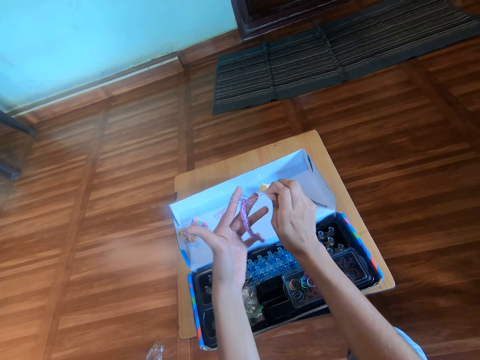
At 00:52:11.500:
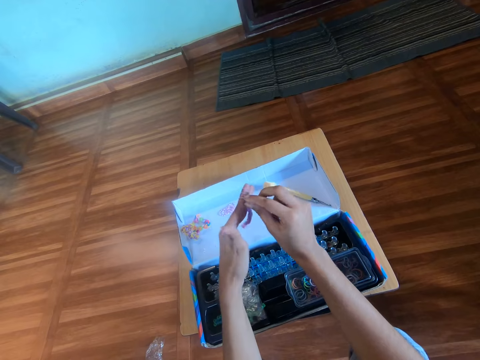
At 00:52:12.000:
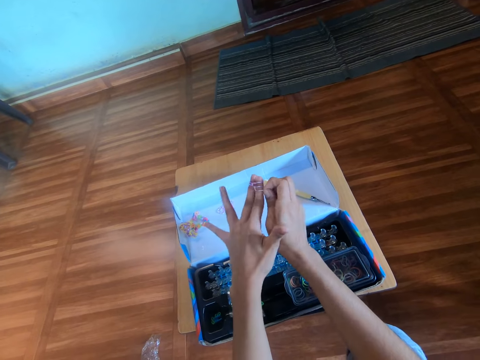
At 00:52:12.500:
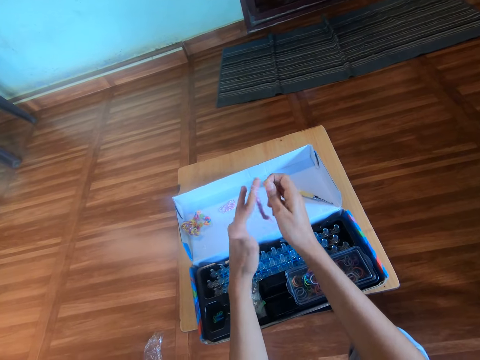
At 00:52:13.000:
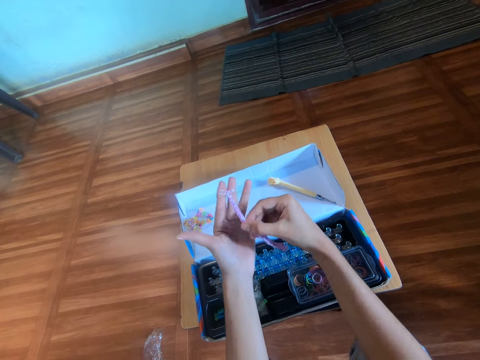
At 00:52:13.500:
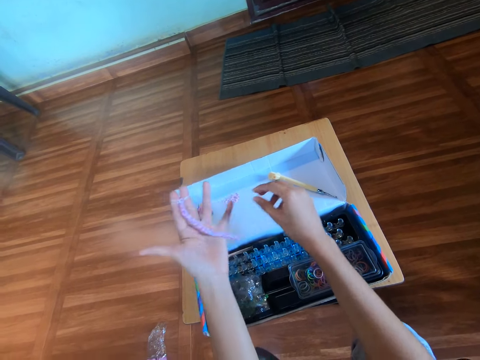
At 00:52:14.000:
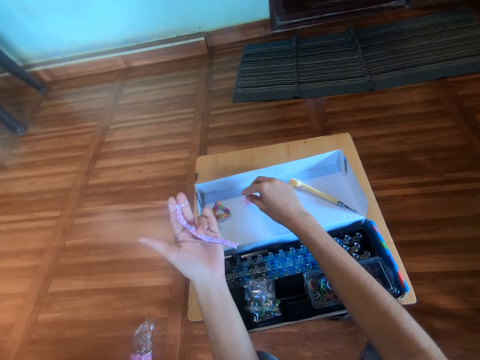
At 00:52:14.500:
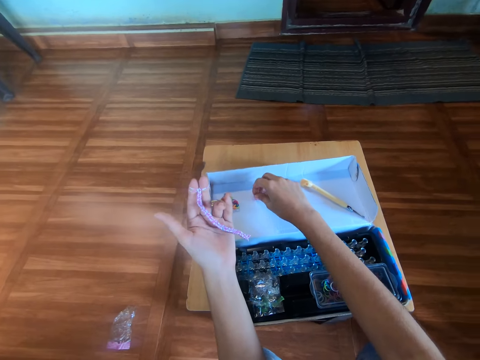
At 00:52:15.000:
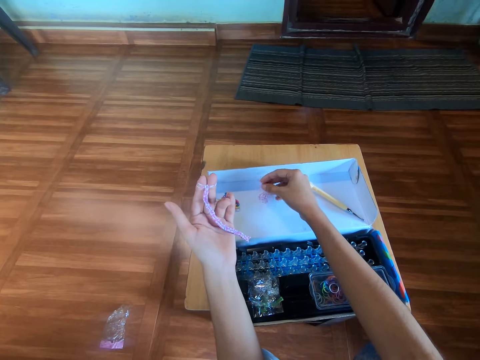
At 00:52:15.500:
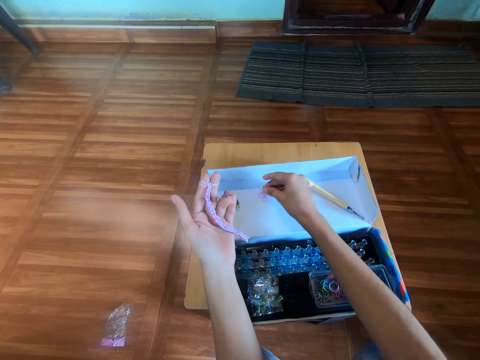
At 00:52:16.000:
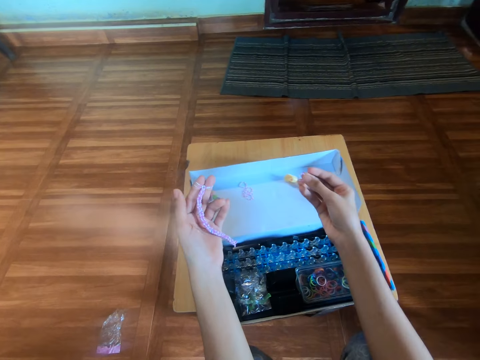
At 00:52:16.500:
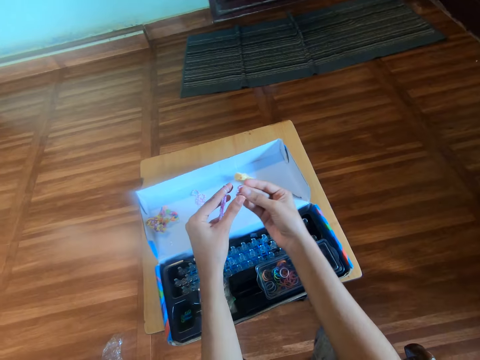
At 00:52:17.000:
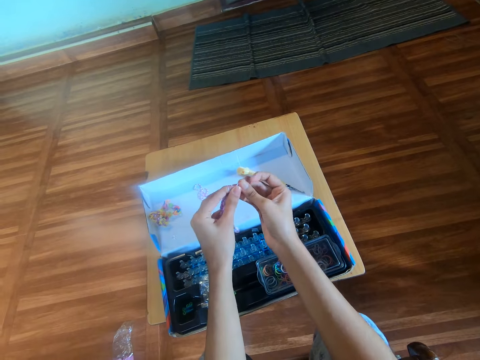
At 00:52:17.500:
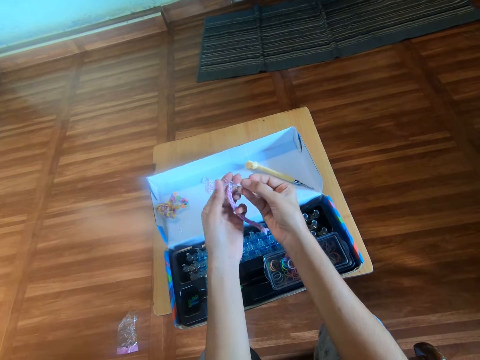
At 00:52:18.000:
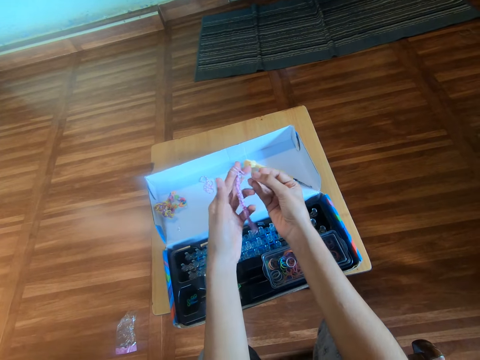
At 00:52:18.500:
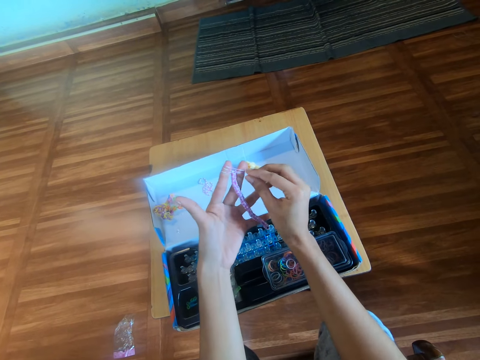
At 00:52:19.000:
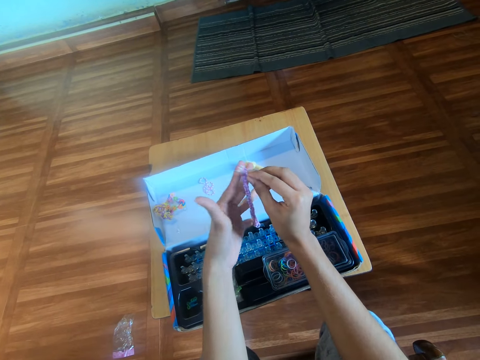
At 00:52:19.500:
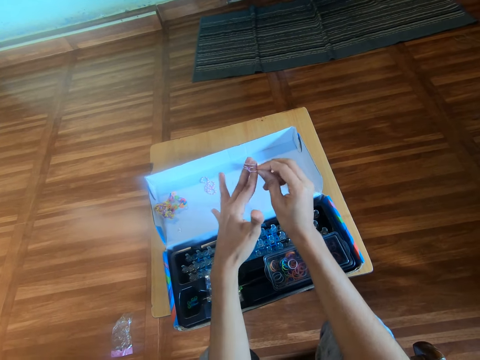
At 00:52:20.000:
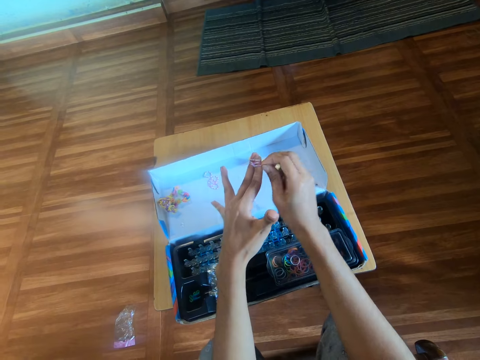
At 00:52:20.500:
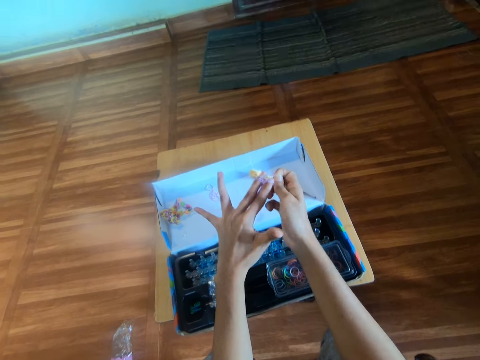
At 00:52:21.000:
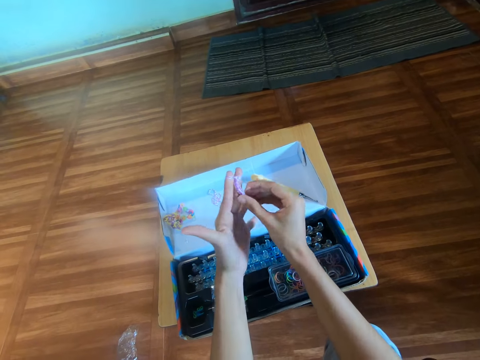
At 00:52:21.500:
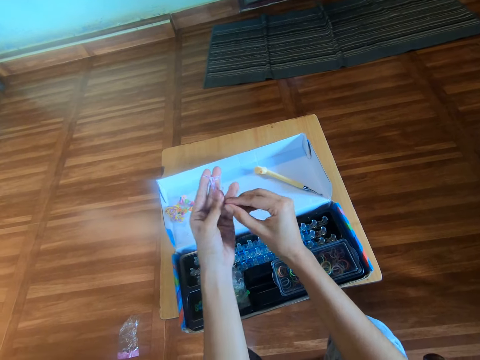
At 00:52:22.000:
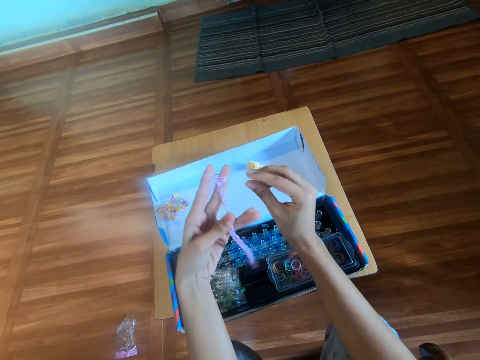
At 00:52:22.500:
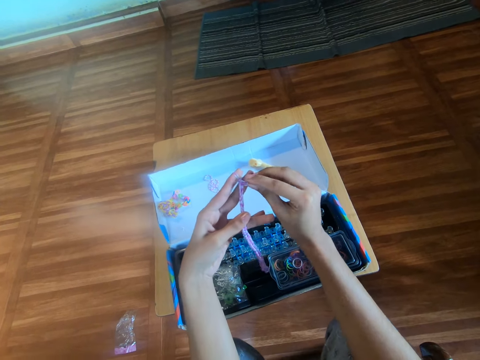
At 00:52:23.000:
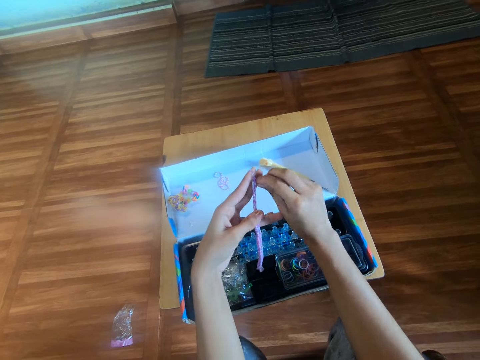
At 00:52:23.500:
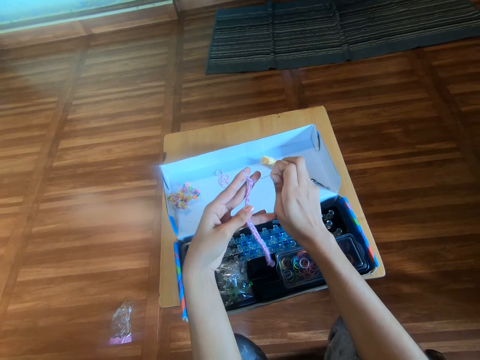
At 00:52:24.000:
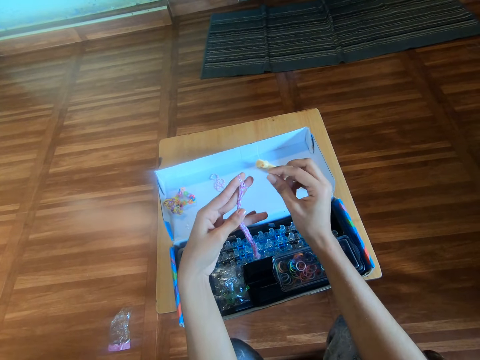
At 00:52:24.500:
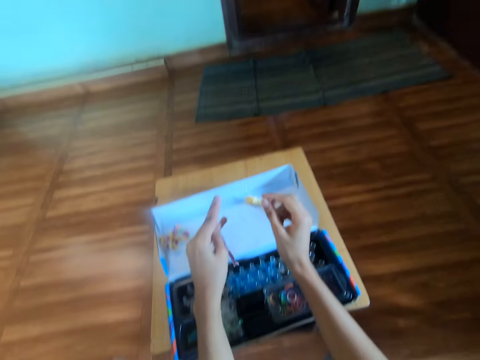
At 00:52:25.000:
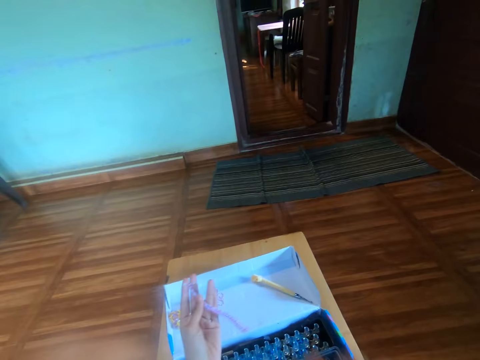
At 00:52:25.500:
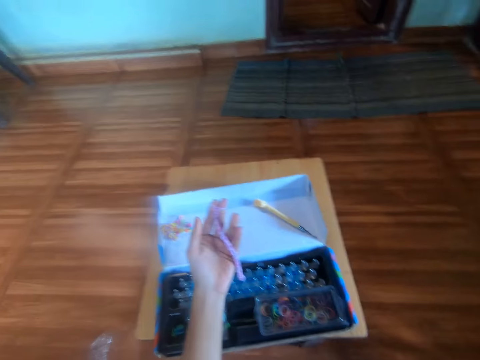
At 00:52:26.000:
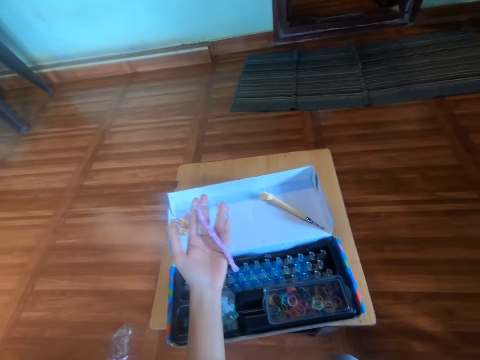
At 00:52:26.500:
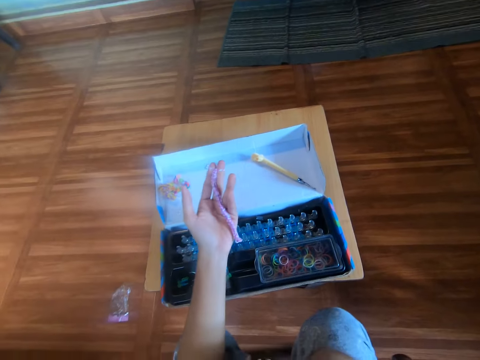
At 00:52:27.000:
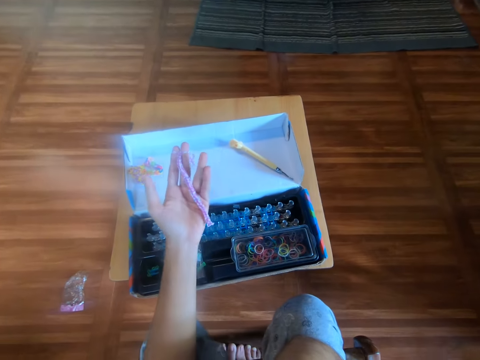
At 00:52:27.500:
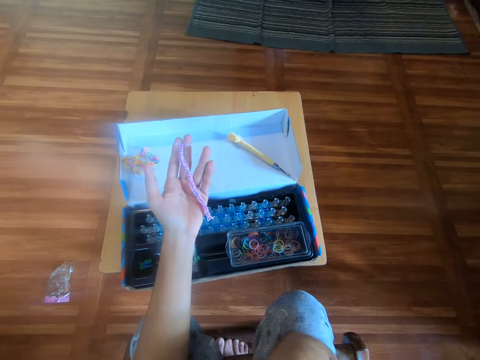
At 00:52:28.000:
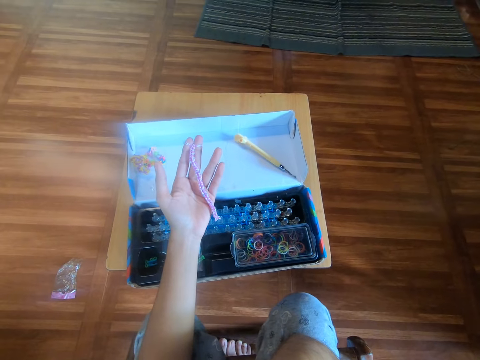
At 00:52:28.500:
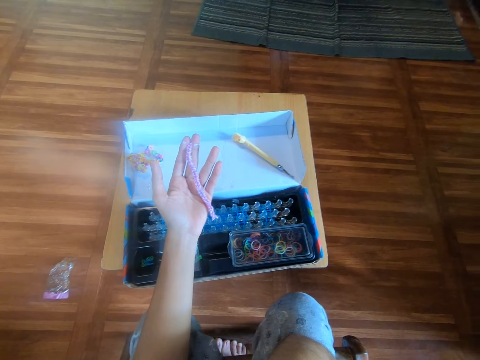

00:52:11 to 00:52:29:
The camera wearer stretches the long part of the bracelet with the right hand. They pick up a rubber band from the pack with the right hand. They wear the rubber band on the left hand with the right hand. They knit the bracelet. They move the rubber band over the left finger with the right hand. They stretch the long part of the bracelet with the right hand. They stretch the long part of the bracelet with the left hand. They move the rubber band over the left finger with the right hand. They knit the bracelet. They lift the right hand. They put the hand on the face. They look at the bracelet on the left hand.

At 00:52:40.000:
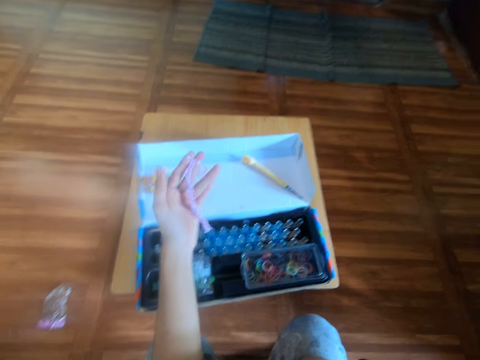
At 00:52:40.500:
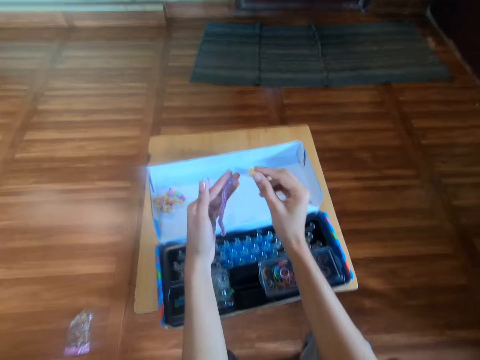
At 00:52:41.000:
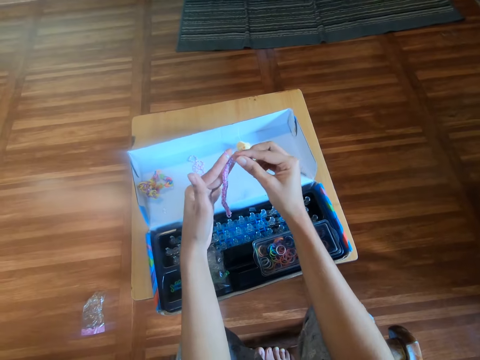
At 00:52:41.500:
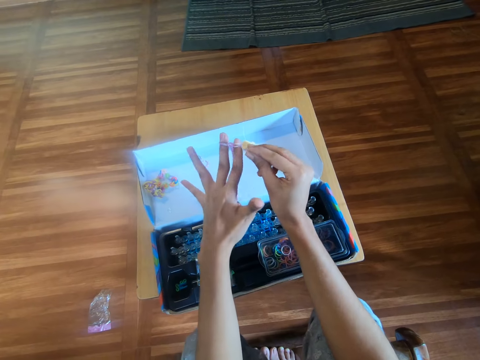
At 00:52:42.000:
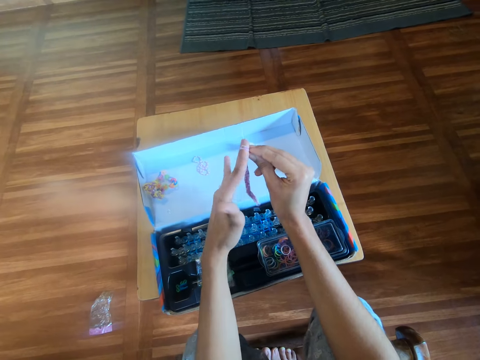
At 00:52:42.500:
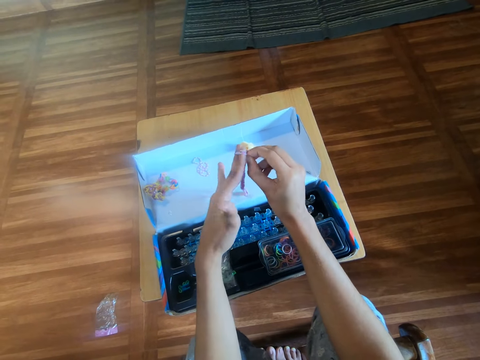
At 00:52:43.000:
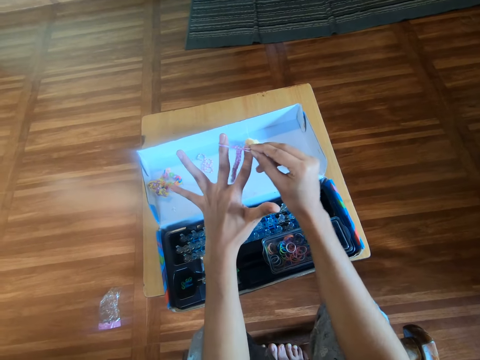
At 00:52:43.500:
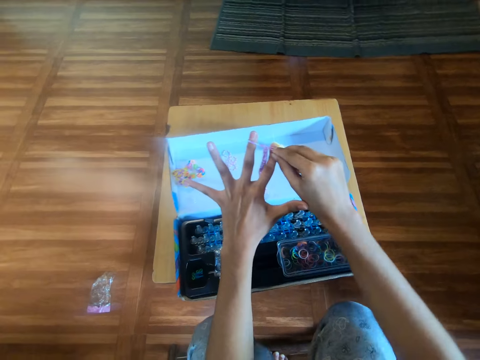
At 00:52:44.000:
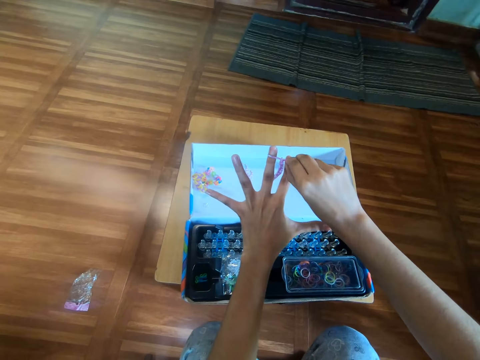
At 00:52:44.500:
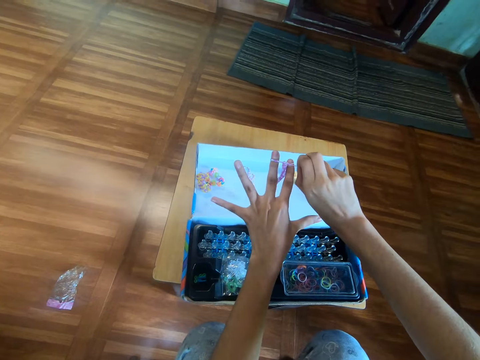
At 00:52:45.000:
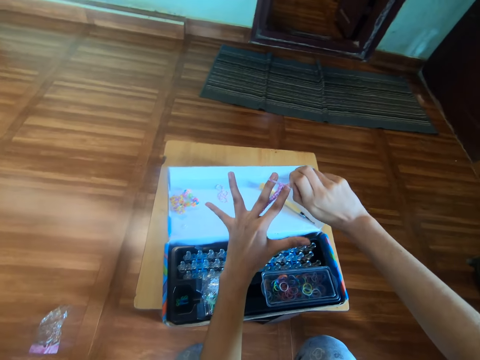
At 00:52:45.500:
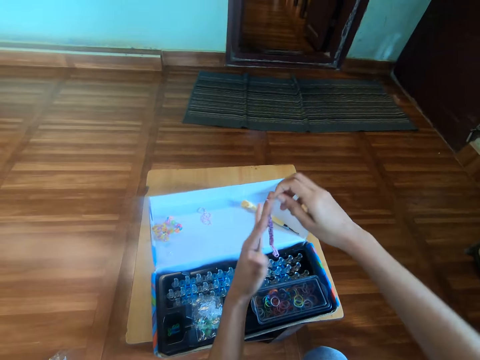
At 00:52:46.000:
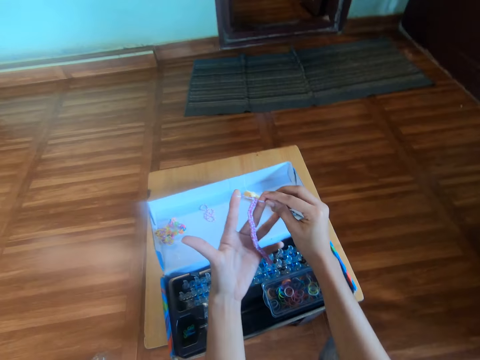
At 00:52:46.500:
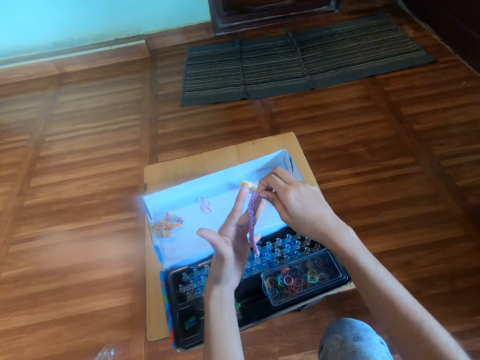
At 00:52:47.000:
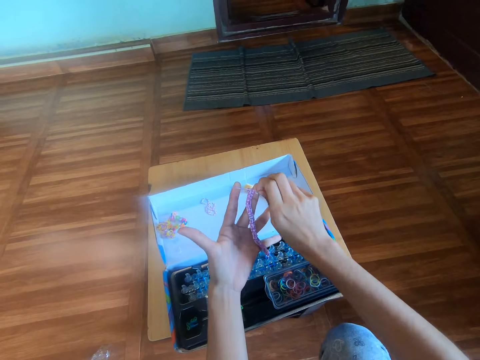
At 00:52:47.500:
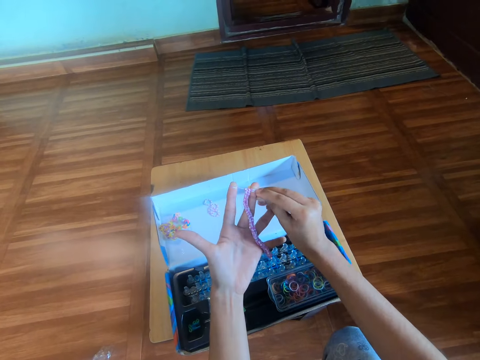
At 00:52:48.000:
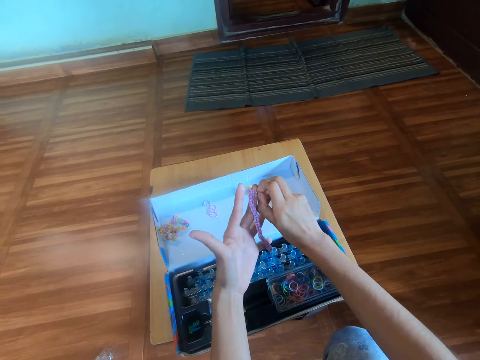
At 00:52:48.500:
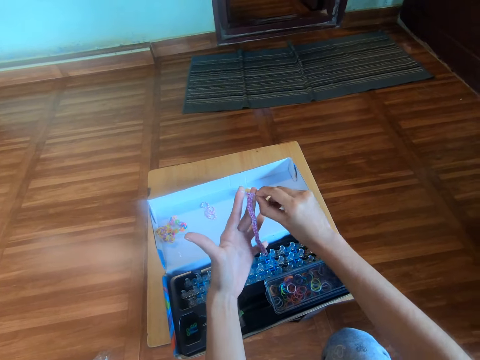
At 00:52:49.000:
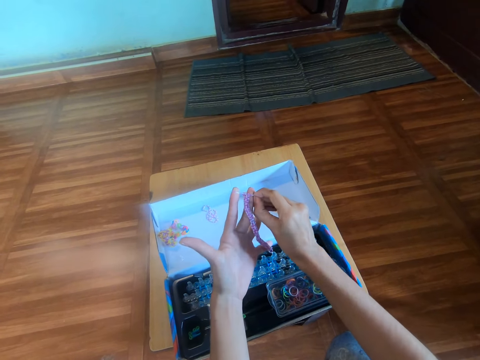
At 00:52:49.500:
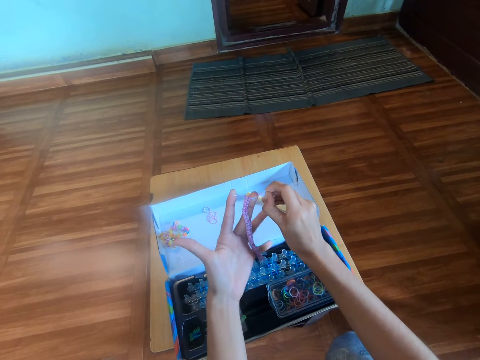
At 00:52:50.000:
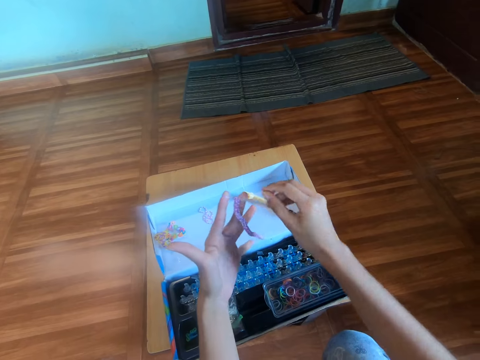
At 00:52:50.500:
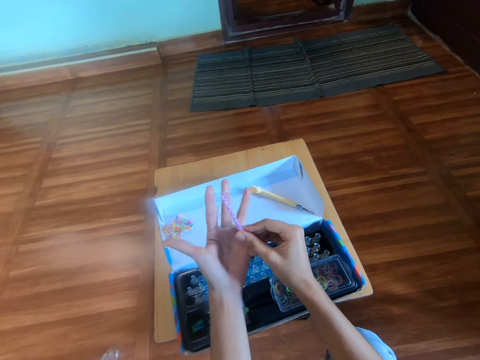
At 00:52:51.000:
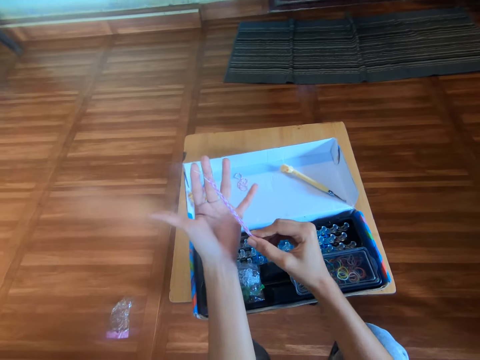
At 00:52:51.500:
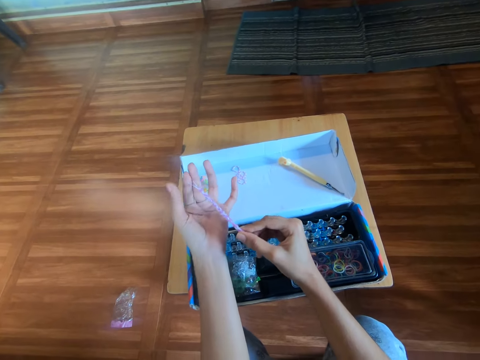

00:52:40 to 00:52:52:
The camera wearer moves a rubber band over the left finger with the right hand. They knit the bracelet. They stretch the long part of the bracelet with the right hand.
